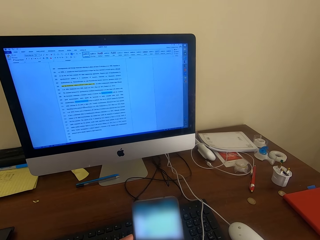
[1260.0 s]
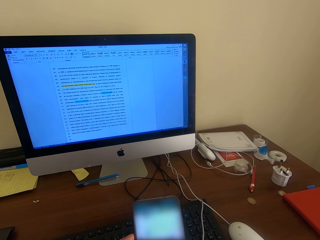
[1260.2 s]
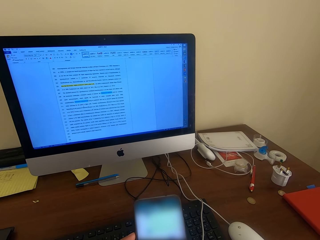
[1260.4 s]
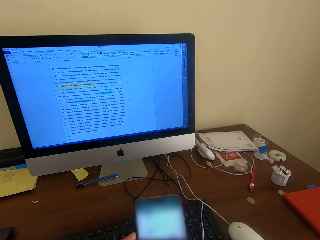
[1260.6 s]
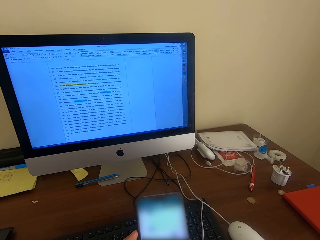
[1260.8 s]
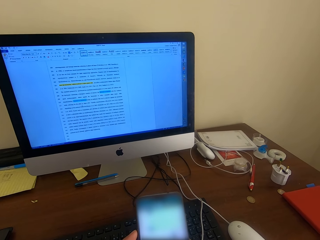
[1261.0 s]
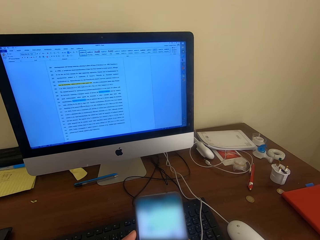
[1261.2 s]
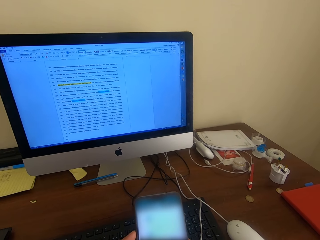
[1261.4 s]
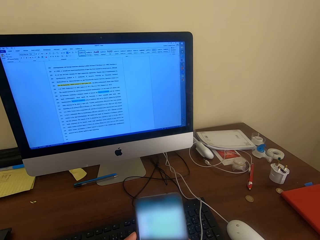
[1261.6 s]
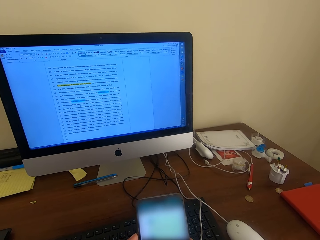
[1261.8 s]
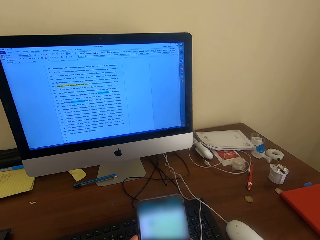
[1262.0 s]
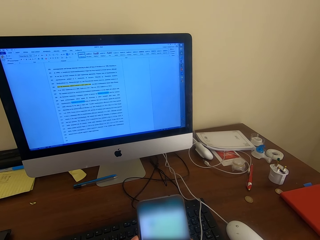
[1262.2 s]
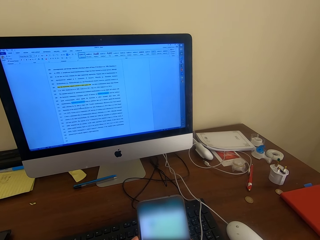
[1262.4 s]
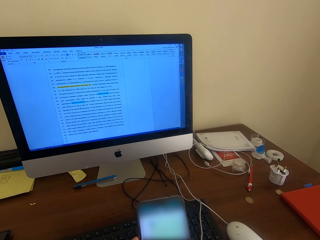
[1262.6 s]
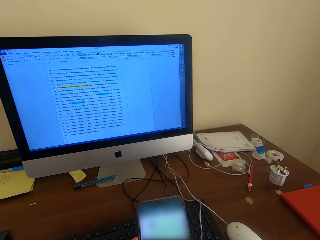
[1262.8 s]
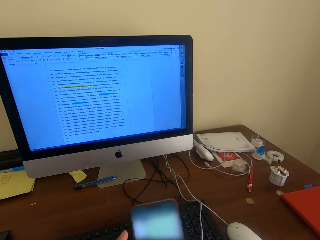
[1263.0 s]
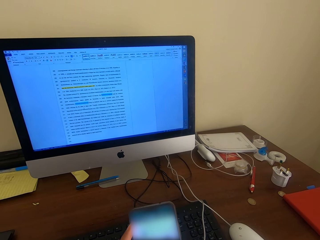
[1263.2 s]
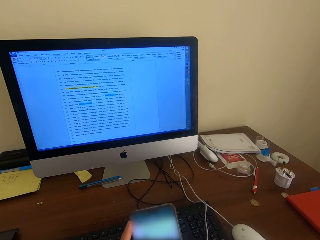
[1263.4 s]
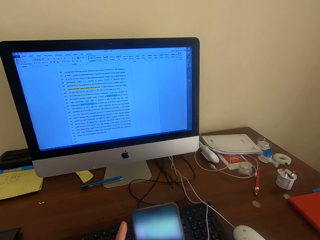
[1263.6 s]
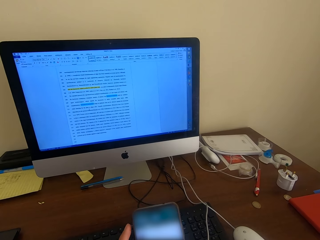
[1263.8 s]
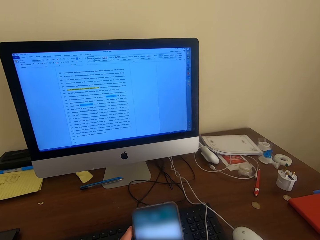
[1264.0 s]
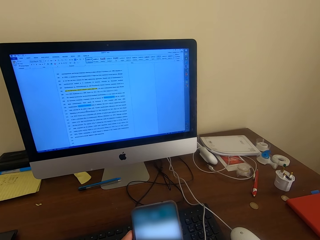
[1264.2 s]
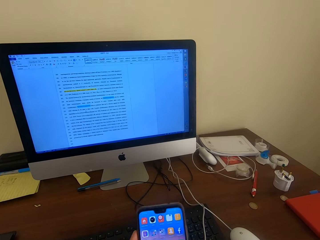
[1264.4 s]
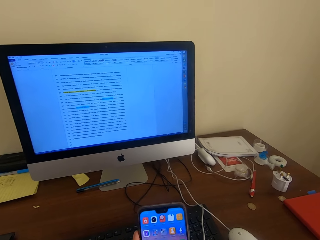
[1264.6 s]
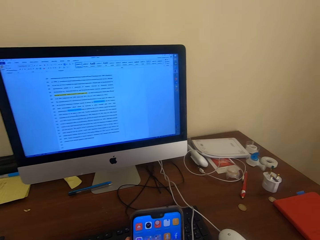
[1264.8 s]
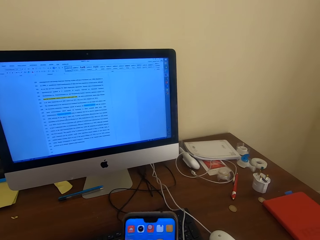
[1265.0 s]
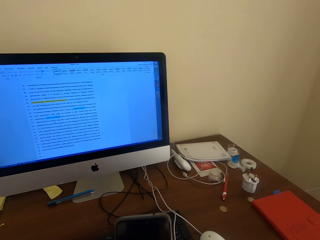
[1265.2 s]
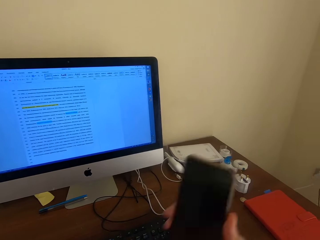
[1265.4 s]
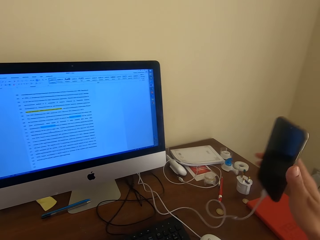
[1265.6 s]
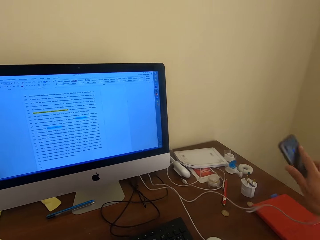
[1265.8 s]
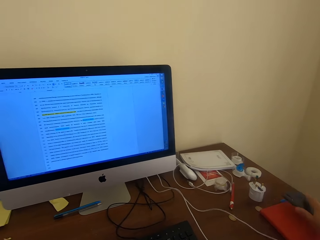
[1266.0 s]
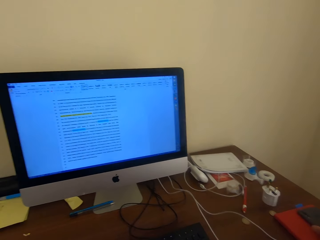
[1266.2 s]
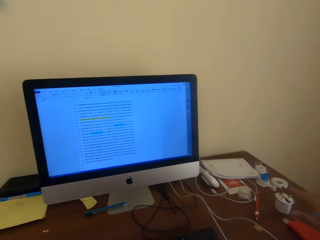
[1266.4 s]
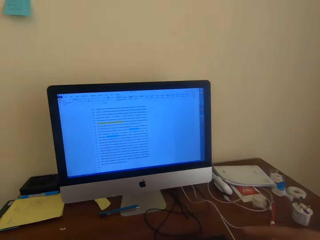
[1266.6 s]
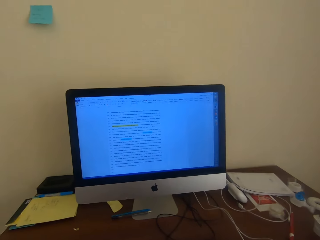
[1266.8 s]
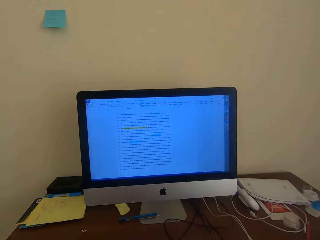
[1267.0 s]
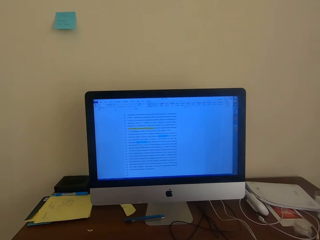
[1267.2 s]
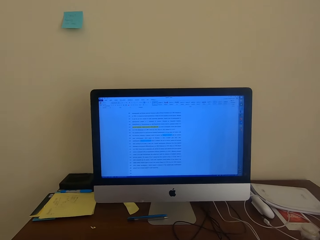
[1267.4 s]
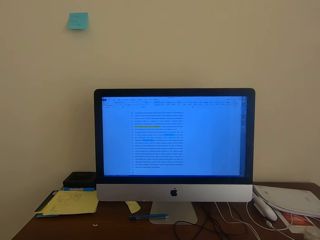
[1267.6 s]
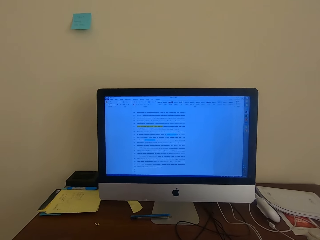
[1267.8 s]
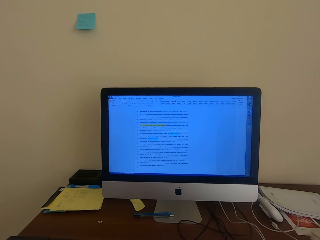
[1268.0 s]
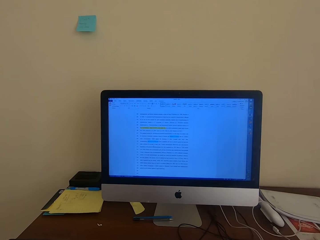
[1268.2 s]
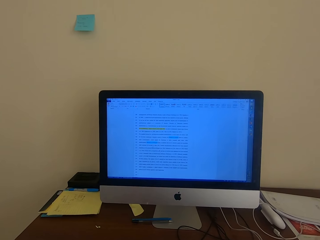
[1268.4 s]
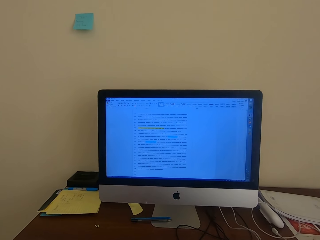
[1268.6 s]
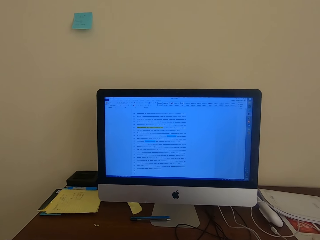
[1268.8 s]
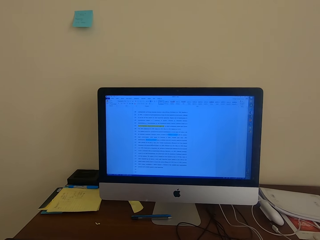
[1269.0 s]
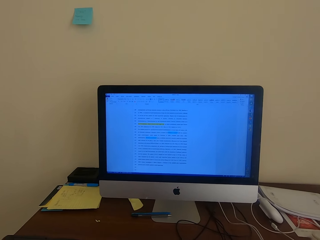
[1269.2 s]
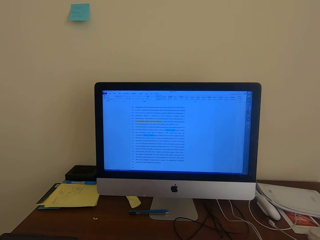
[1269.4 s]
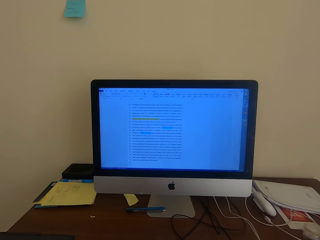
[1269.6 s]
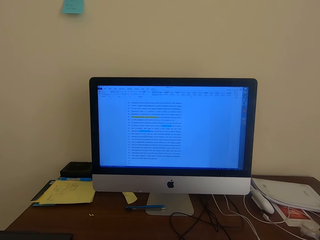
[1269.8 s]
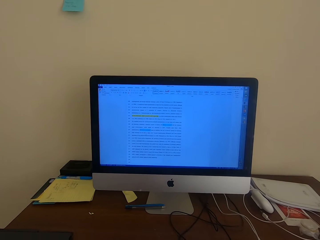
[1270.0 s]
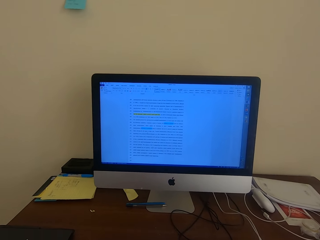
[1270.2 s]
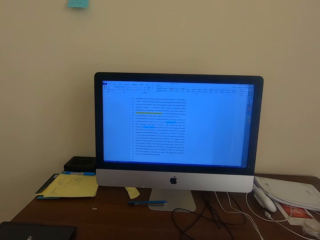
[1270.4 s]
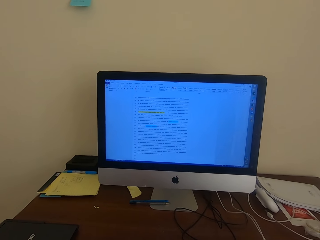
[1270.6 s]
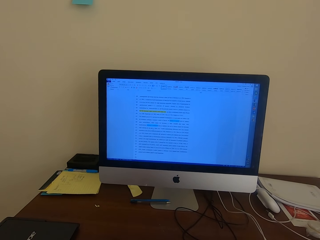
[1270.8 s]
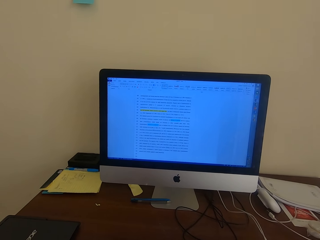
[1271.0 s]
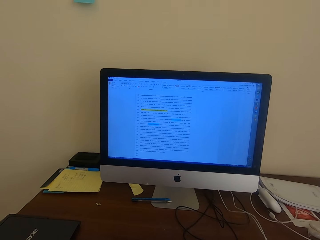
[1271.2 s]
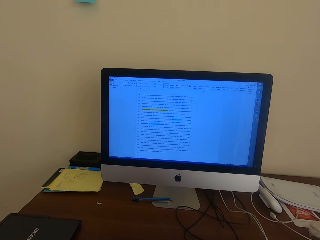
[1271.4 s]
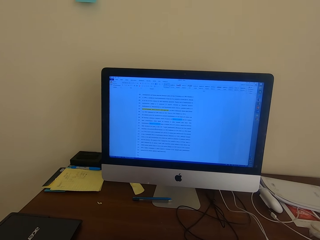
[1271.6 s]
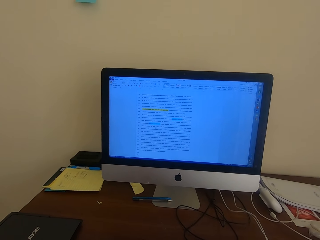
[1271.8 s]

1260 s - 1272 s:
The camera wearer puts the phone on top of the book on the table.

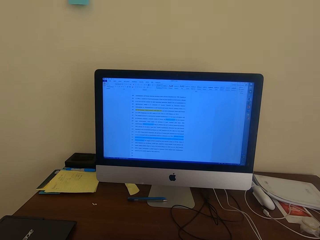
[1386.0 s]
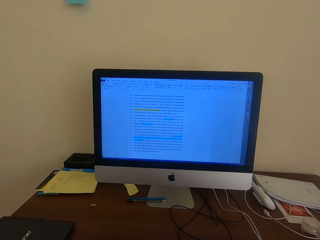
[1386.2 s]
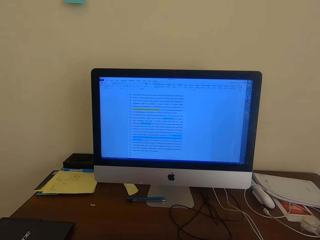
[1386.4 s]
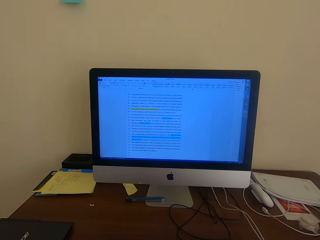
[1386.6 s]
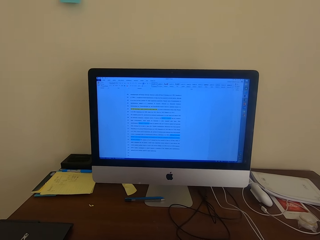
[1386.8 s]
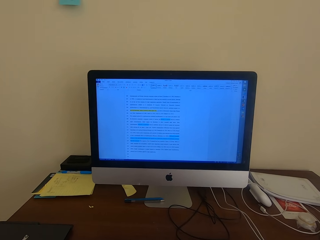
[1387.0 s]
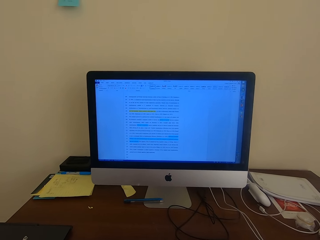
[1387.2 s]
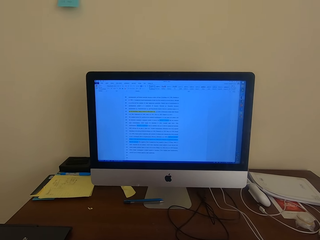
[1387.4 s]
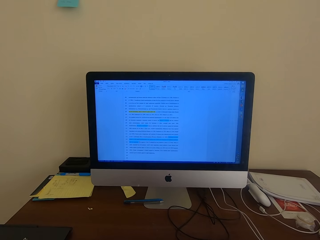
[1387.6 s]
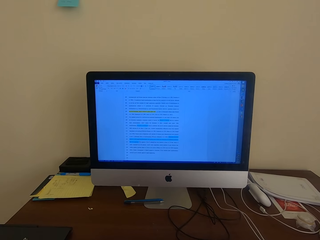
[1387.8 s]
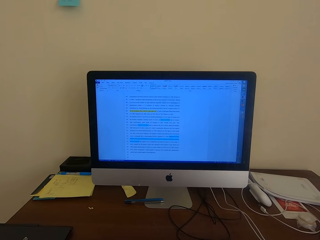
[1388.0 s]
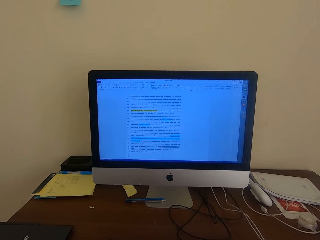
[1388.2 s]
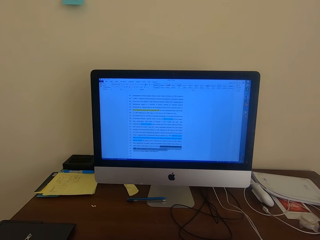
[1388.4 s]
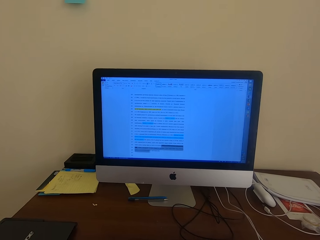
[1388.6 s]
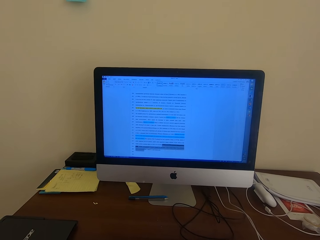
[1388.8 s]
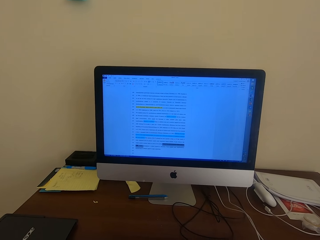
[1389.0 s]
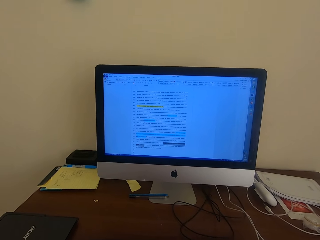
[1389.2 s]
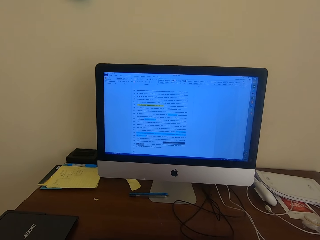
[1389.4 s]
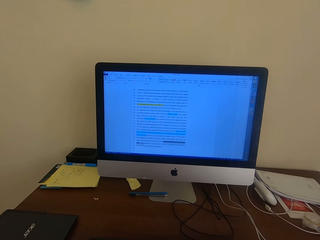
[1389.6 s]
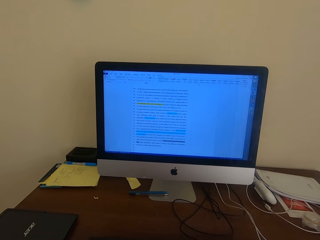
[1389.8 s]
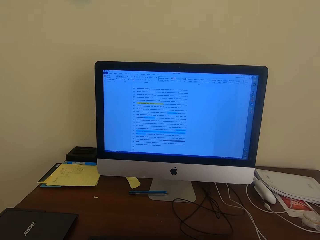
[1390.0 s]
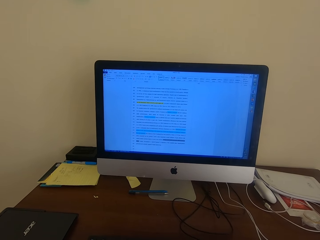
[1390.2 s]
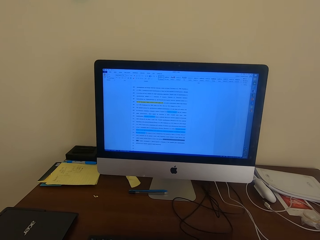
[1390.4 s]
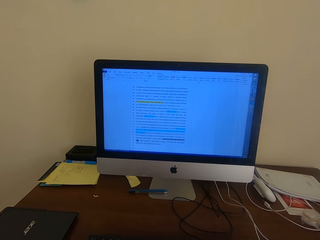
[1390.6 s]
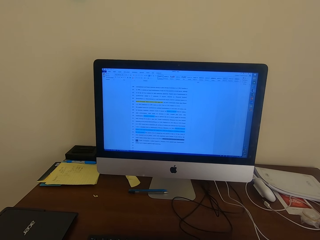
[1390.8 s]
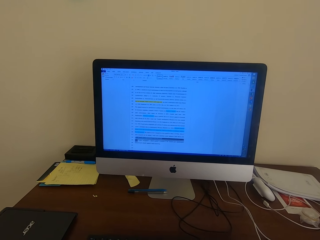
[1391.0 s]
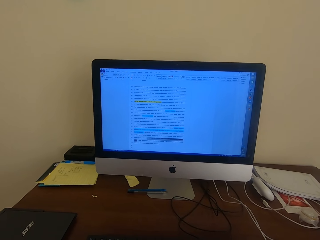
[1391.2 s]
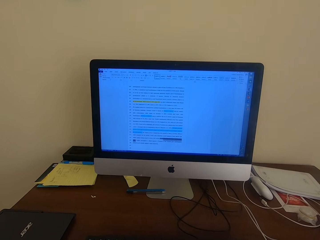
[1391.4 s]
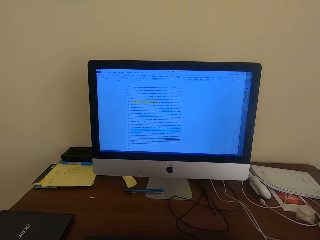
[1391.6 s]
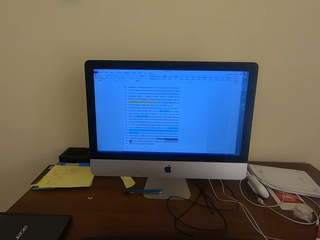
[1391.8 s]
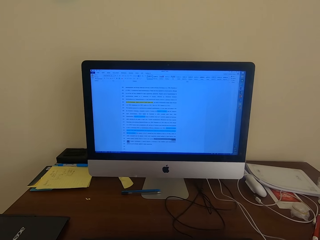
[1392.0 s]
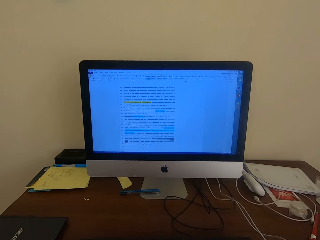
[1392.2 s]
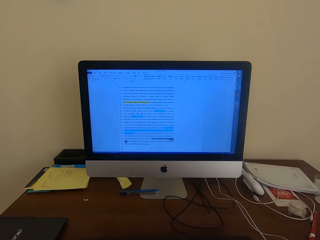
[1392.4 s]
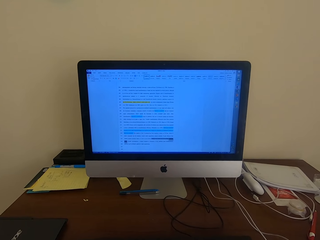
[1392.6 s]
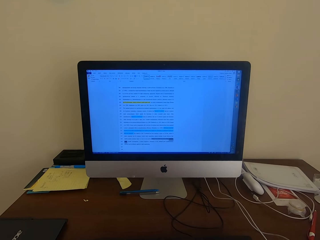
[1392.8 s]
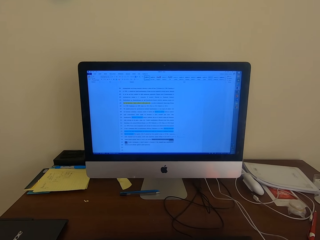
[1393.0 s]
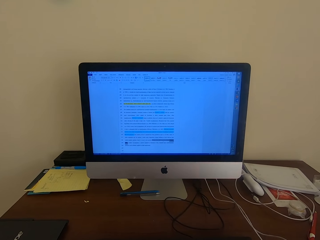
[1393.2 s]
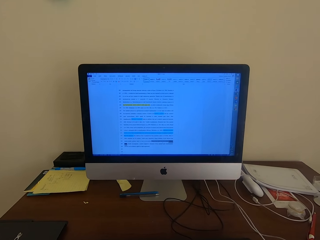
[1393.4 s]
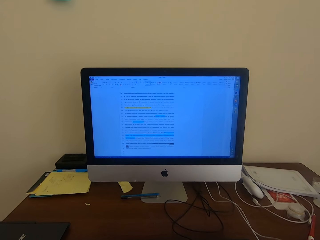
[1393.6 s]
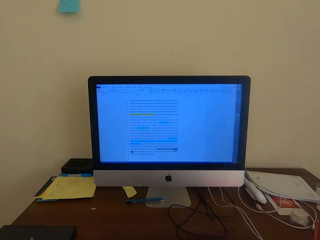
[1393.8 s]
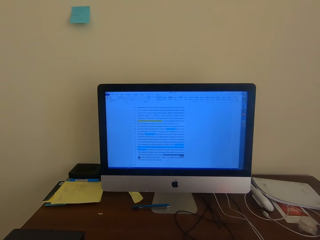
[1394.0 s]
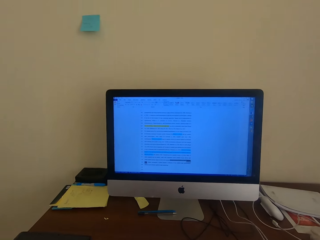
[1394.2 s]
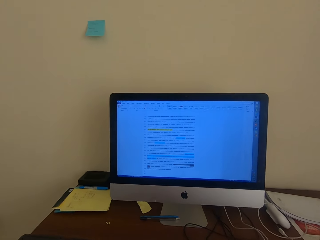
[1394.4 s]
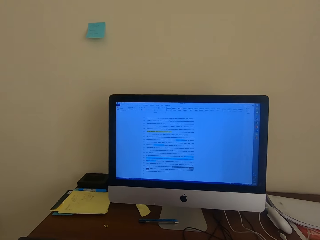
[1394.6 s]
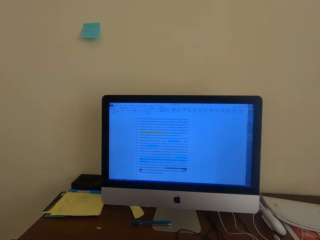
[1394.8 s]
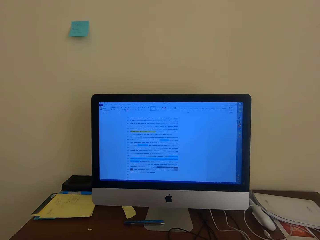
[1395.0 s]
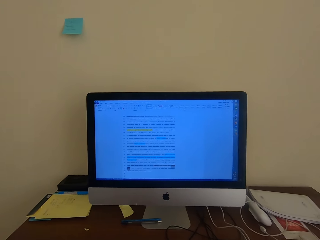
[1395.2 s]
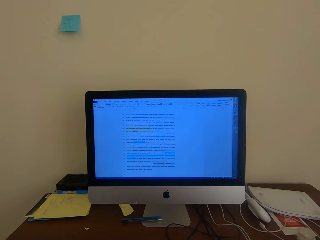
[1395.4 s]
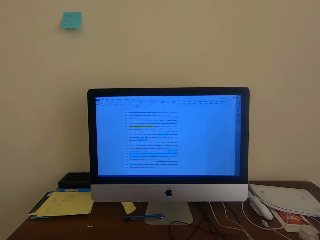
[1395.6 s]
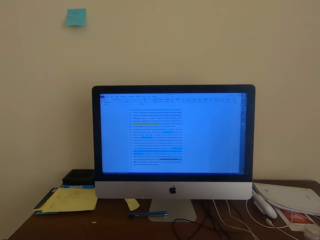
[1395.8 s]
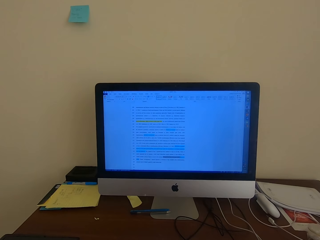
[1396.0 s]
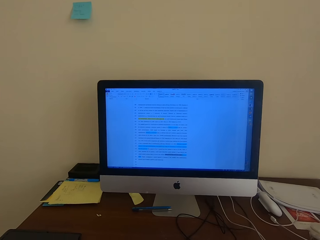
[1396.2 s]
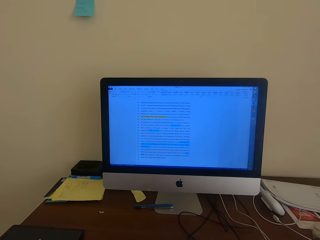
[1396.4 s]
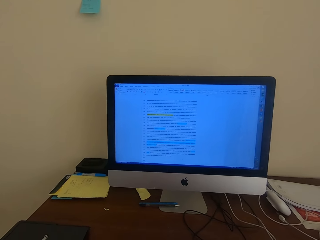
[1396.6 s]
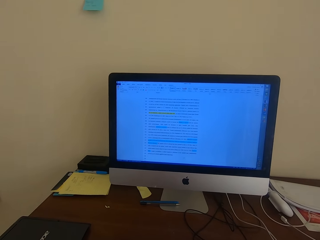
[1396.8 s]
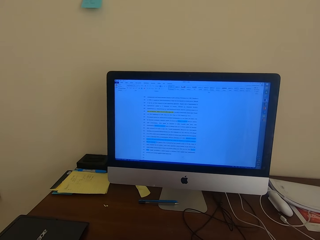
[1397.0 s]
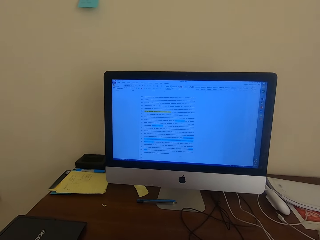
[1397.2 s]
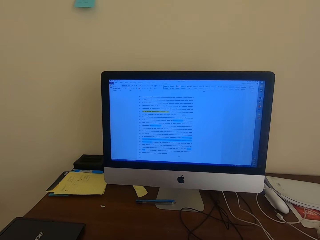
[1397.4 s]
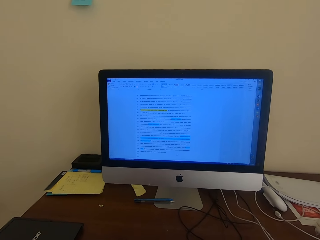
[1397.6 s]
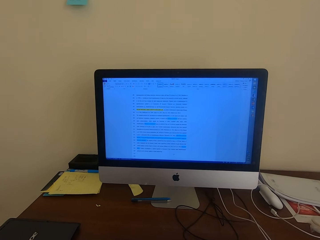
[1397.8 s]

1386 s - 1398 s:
The camera wearer operates a desktop or computer.
